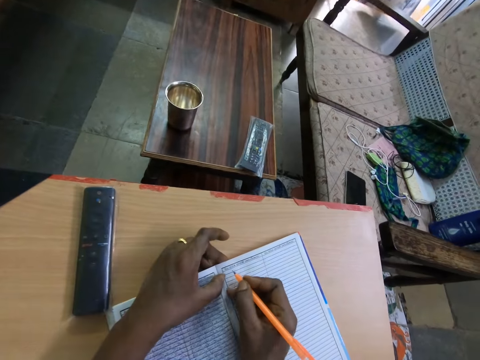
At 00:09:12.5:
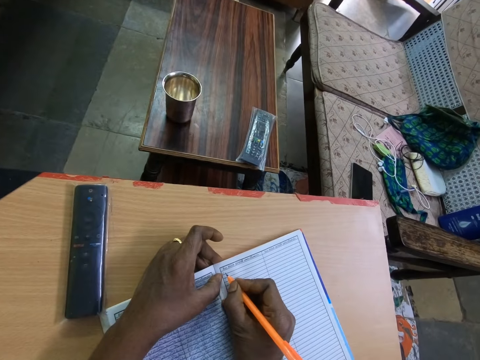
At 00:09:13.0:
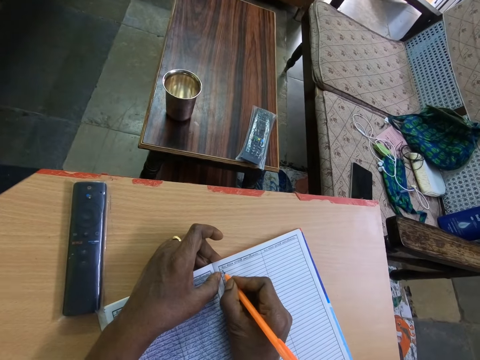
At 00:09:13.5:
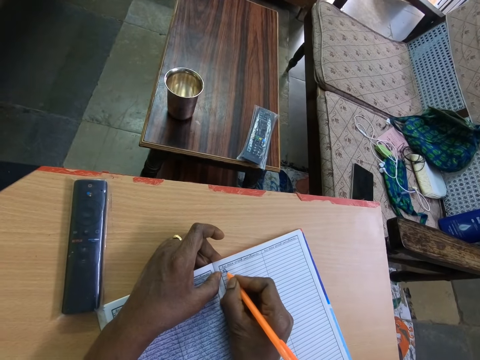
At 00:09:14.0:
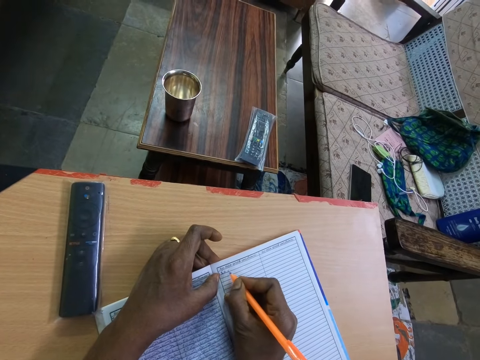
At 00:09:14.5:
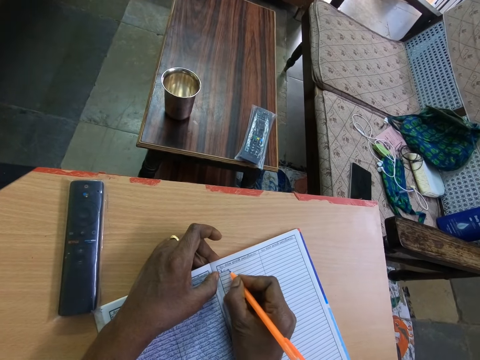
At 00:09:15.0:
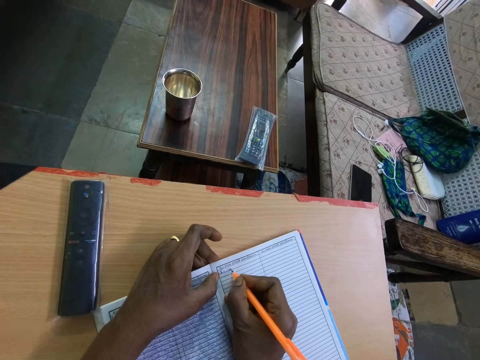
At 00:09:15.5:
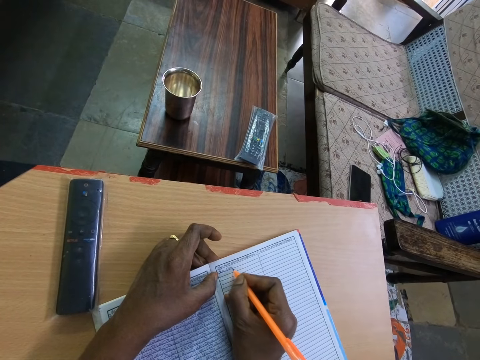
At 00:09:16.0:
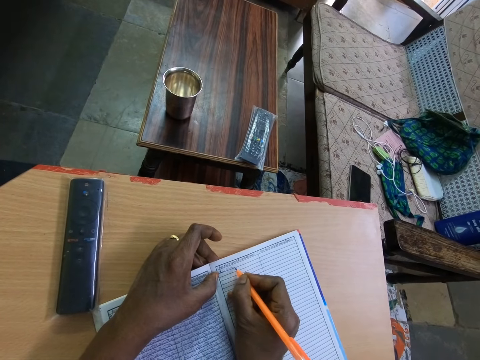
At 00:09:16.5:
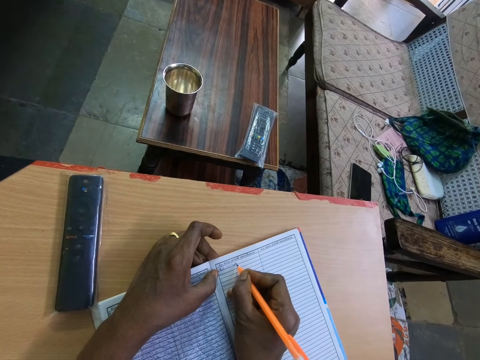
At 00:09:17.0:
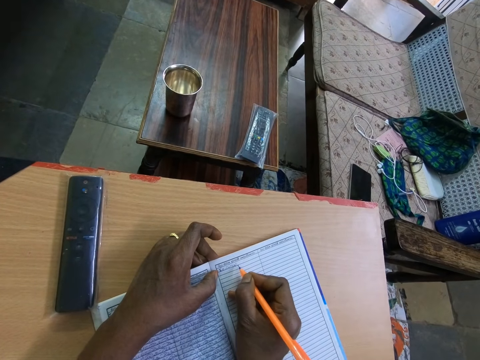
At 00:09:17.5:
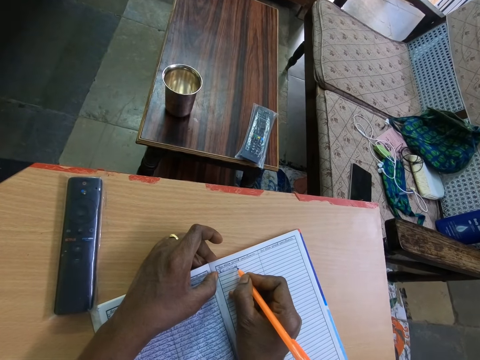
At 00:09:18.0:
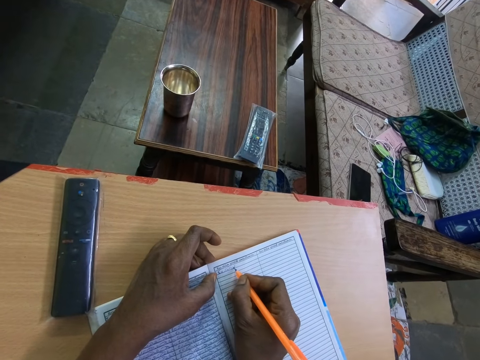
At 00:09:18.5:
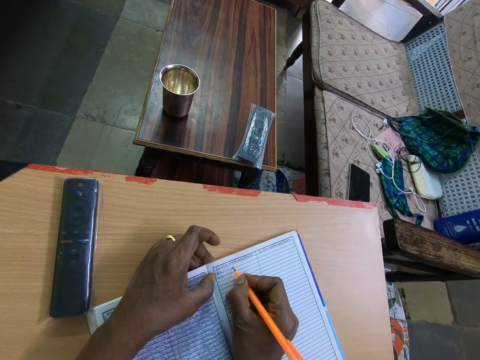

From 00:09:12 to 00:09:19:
The camera wearer writes in the book on the table with the pen in his right hand.

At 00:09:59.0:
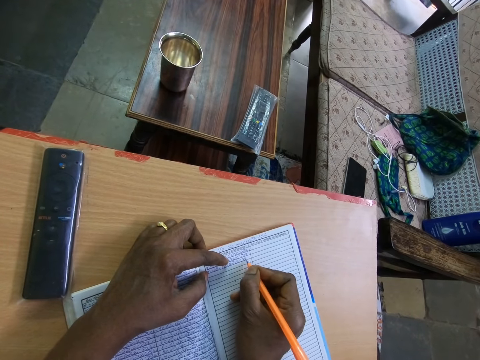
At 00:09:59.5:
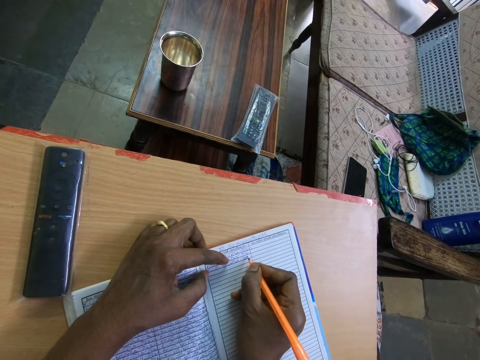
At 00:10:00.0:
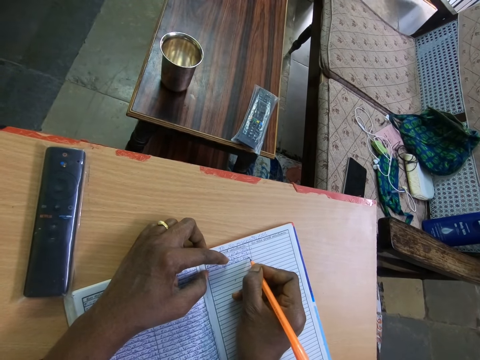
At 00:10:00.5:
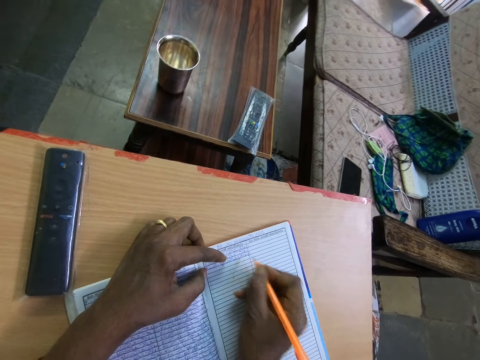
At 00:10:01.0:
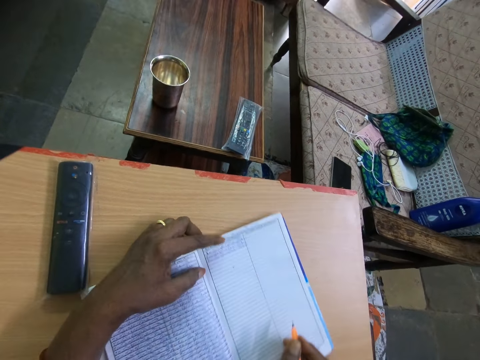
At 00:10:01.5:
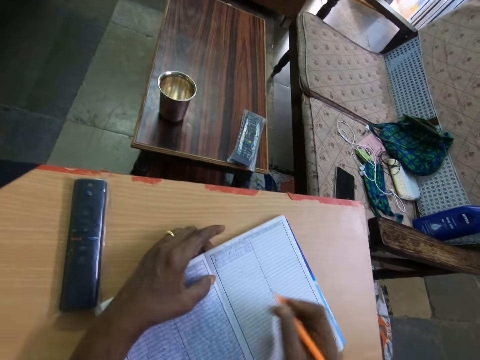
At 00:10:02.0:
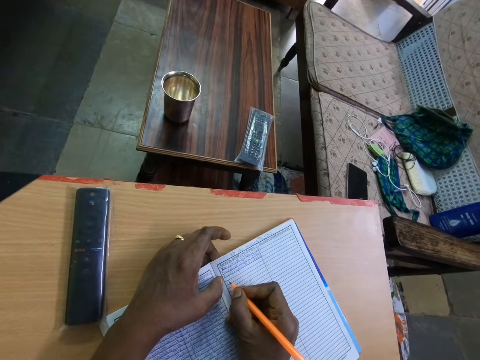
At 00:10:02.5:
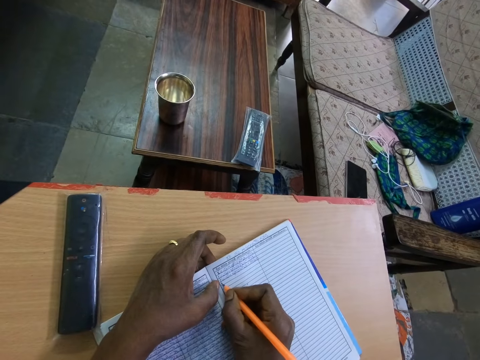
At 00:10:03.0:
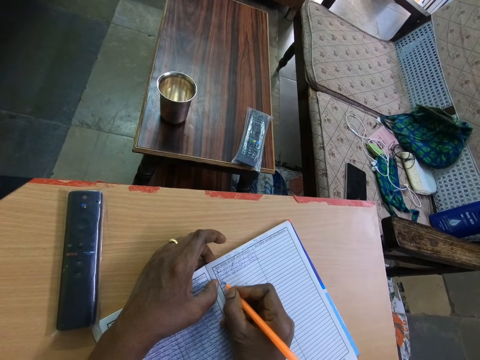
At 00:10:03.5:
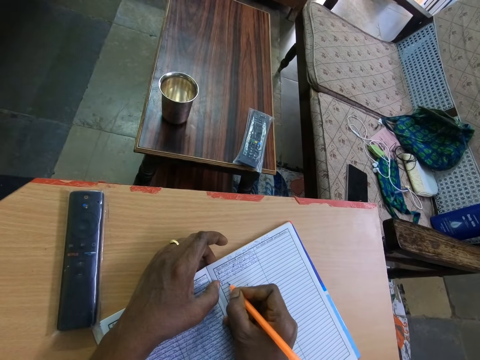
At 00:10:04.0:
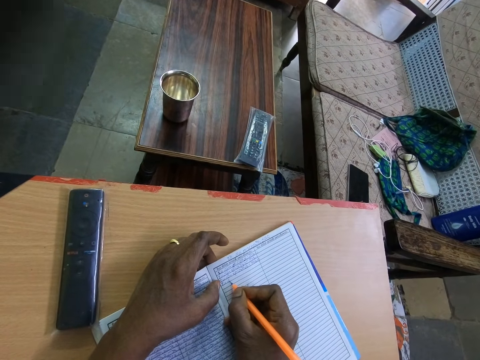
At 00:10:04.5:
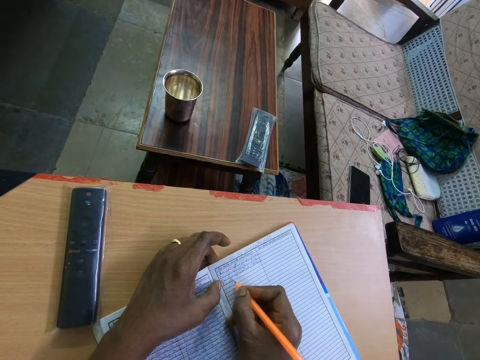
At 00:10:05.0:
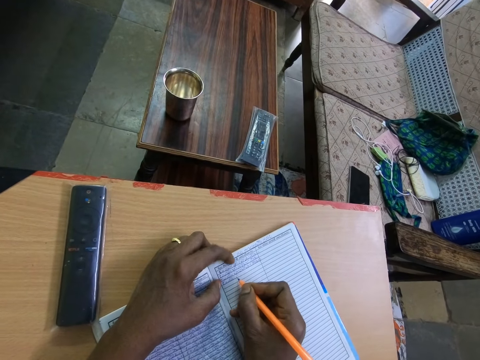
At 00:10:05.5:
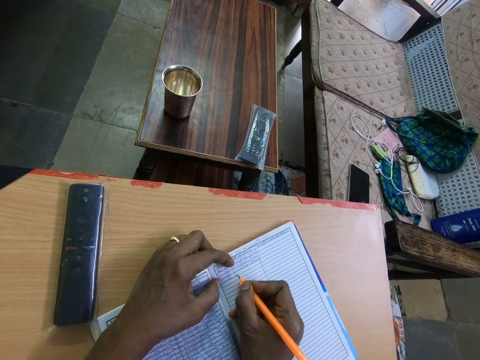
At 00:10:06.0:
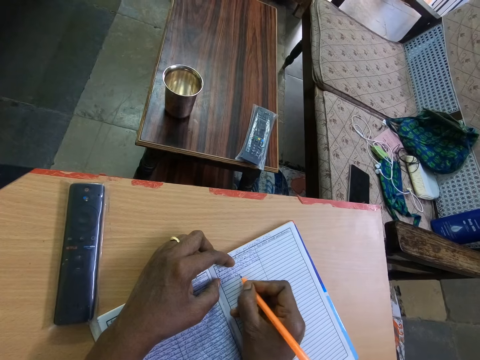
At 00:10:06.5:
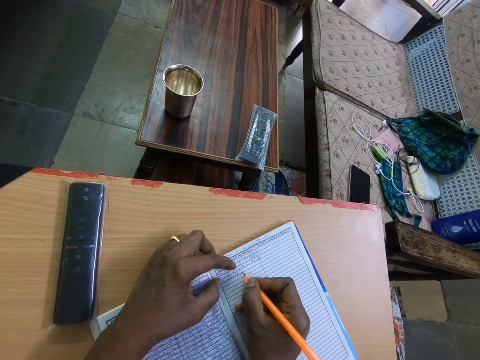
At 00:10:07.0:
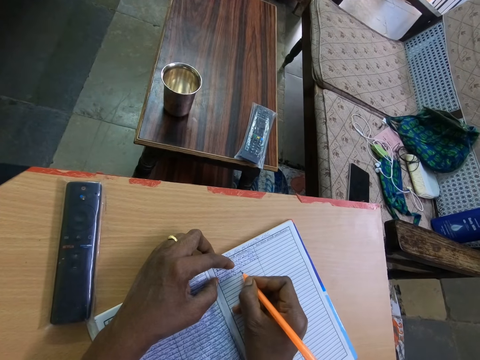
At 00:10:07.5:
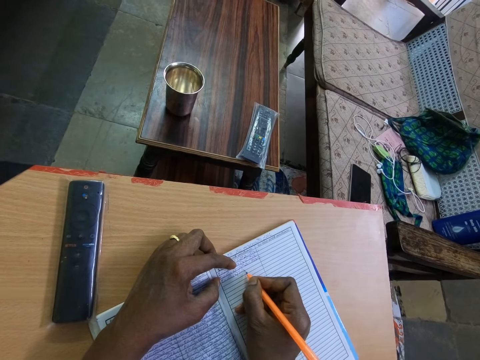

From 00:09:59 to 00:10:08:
The camera wearer moves the book on the table with his right hand. He writes in the book on the table with the pen in his right hand.

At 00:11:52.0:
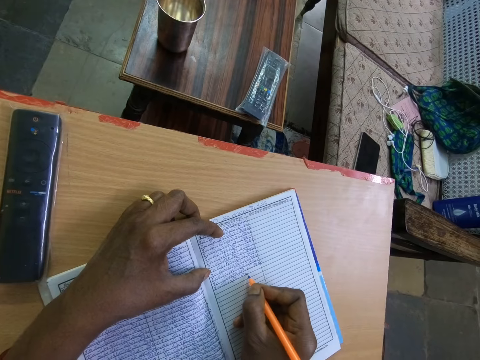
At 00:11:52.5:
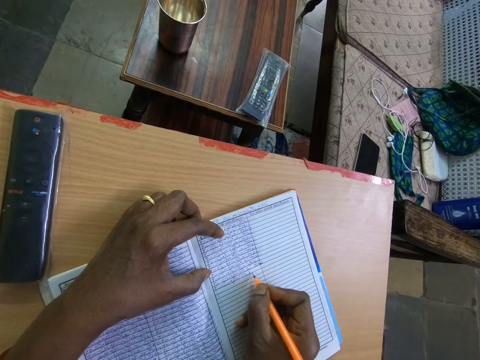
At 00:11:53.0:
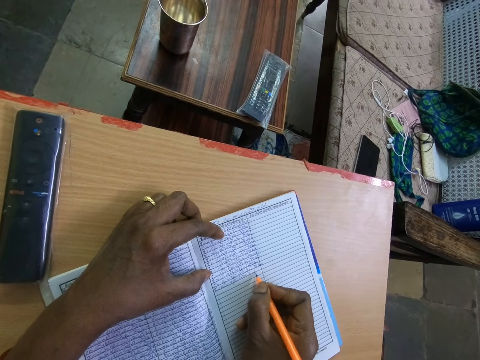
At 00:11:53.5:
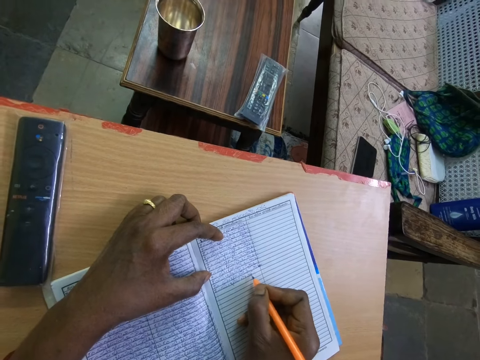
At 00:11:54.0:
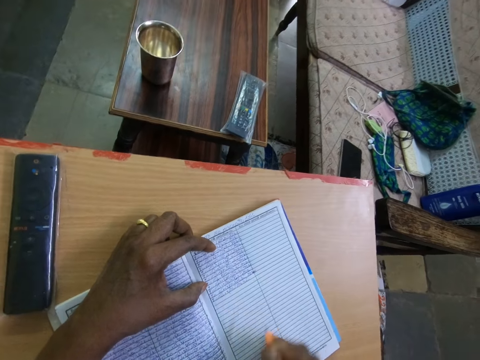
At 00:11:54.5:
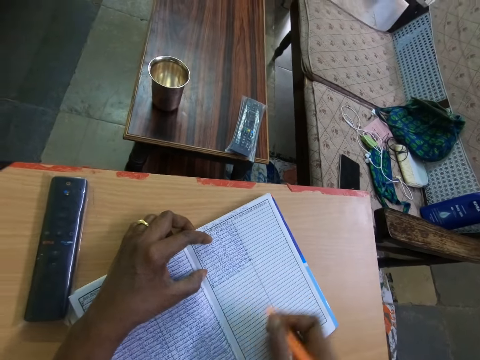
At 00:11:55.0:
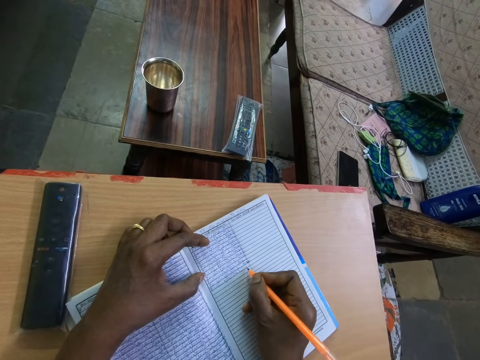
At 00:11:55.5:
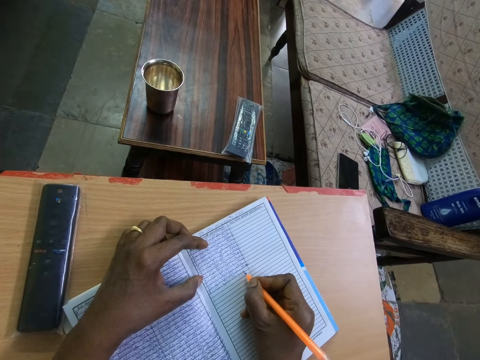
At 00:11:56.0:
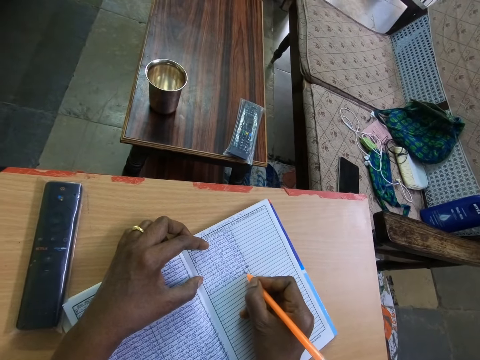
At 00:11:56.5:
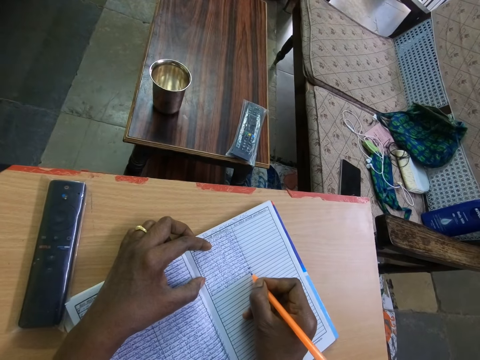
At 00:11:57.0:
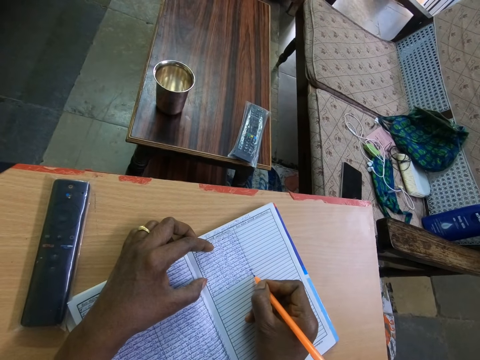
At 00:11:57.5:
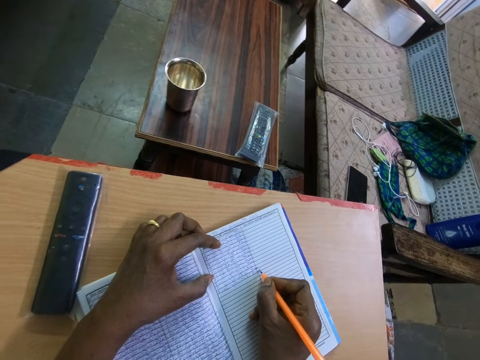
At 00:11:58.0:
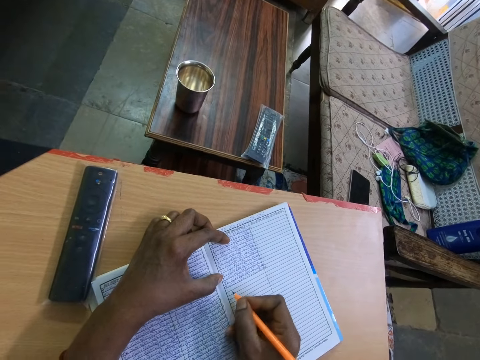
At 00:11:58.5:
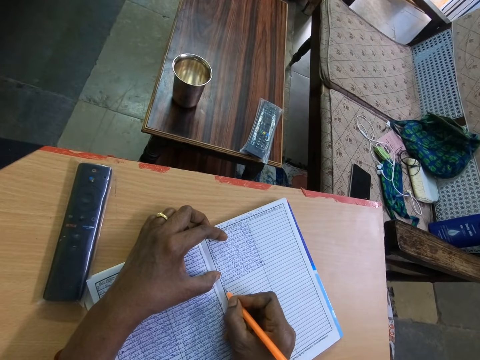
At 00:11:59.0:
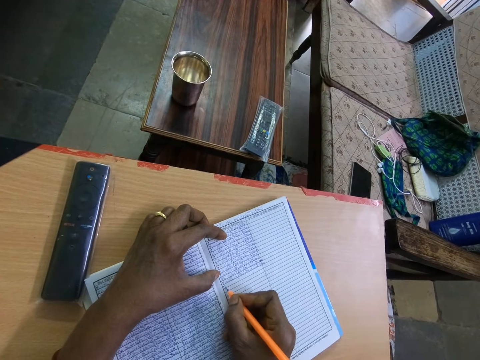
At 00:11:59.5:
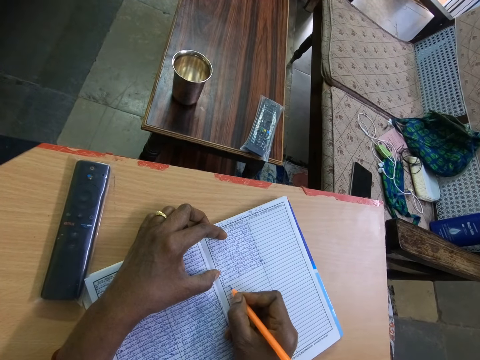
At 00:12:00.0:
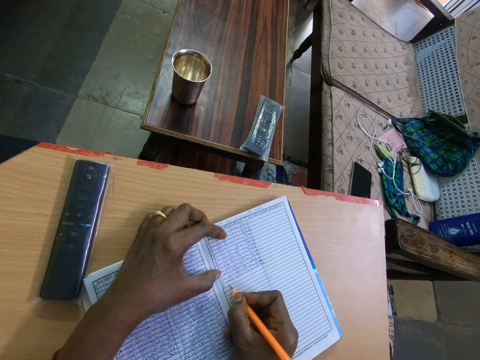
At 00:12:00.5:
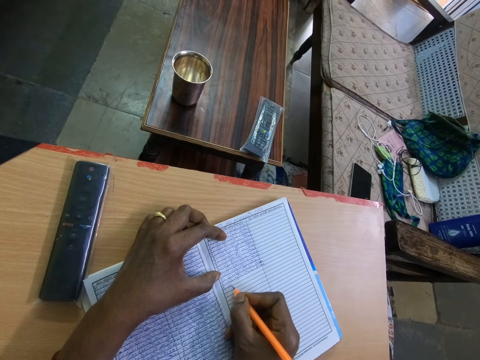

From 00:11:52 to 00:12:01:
The camera wearer moves the book on the table with his right hand. He writes in the book on the table with the pen in his right hand.

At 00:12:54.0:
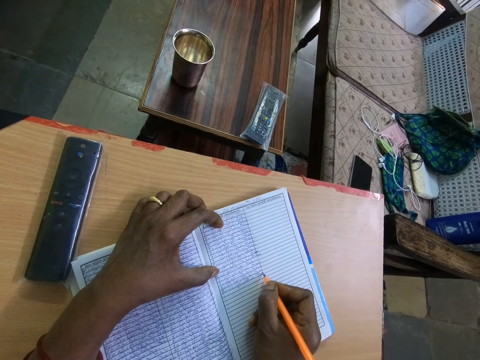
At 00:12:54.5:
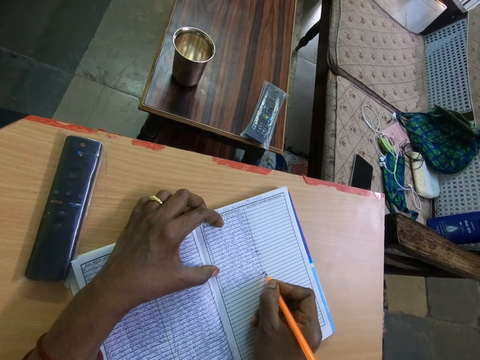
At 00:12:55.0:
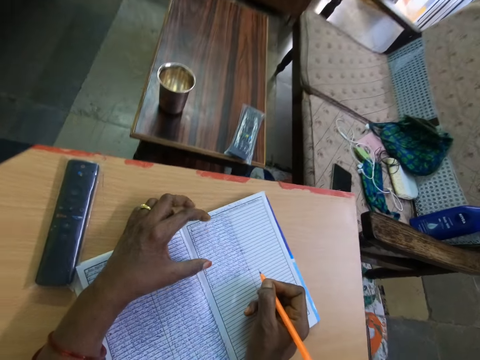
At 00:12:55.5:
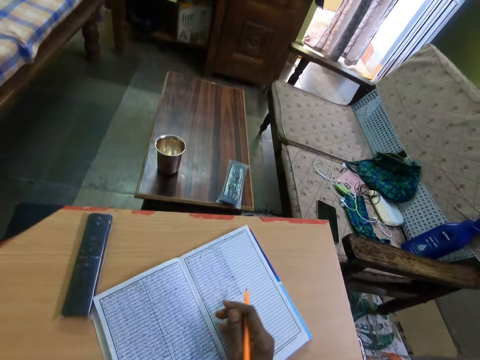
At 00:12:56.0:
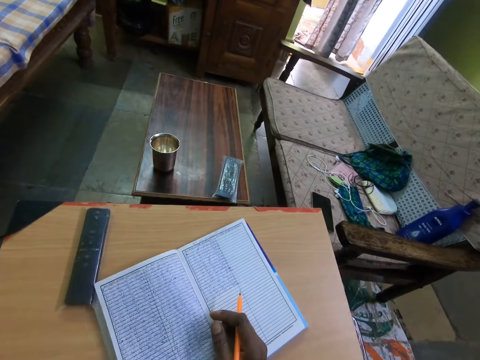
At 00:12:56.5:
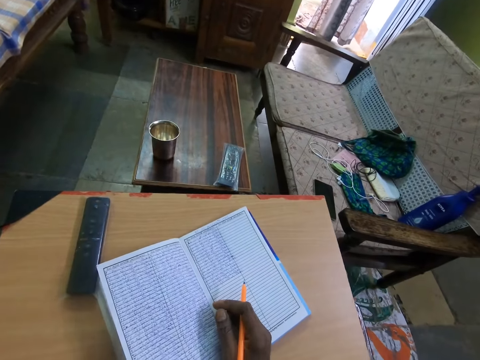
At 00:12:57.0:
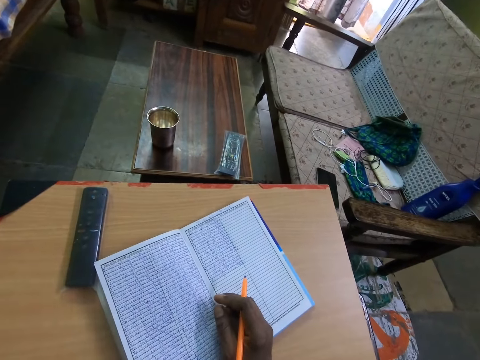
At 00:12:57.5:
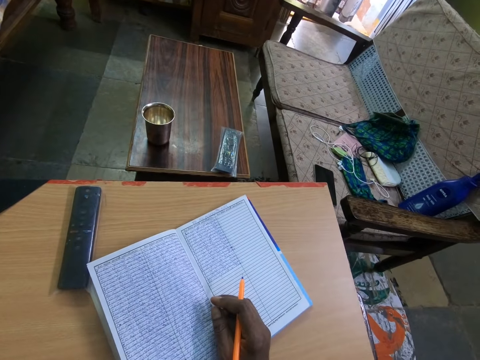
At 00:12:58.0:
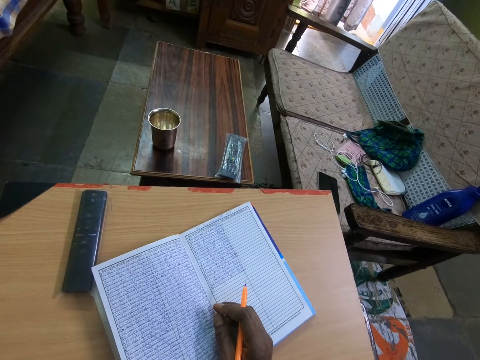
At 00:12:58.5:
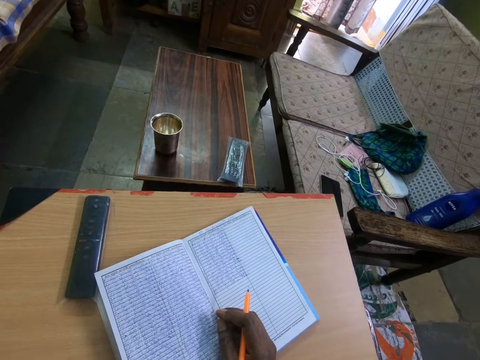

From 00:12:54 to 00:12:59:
The camera wearer removes his left hand from the book.
